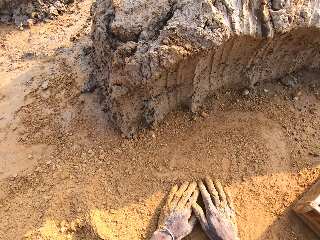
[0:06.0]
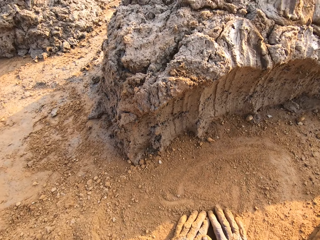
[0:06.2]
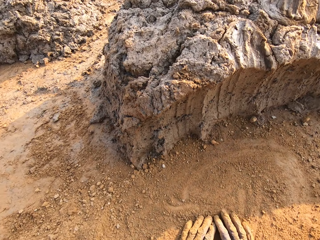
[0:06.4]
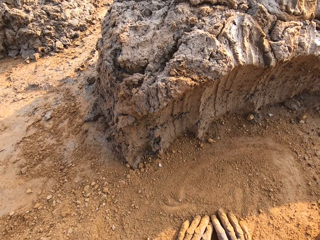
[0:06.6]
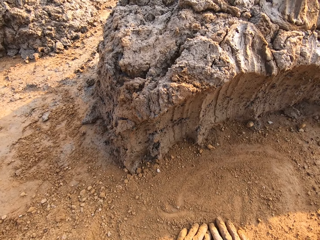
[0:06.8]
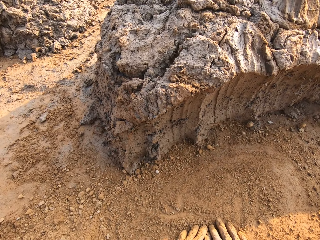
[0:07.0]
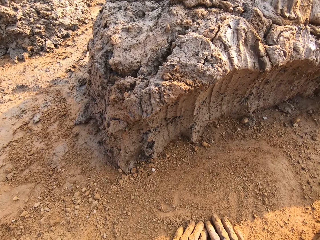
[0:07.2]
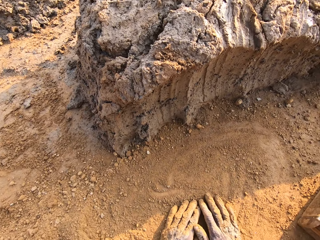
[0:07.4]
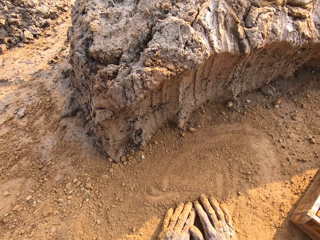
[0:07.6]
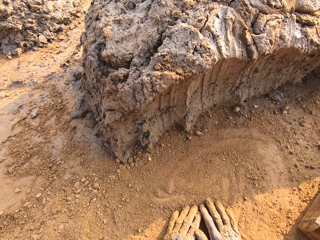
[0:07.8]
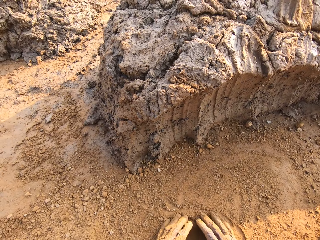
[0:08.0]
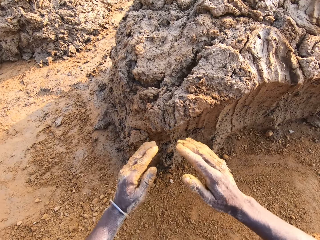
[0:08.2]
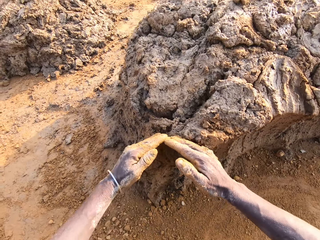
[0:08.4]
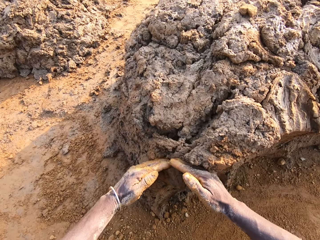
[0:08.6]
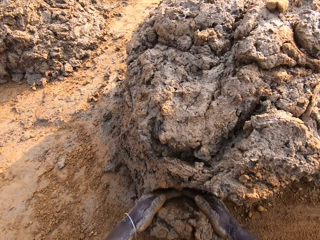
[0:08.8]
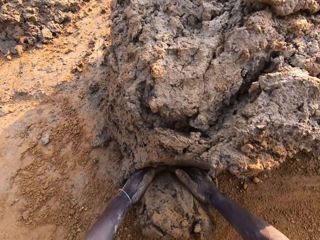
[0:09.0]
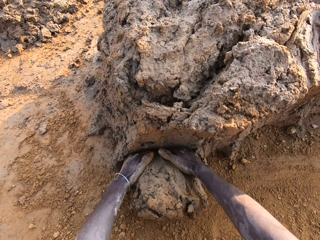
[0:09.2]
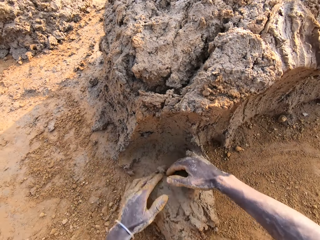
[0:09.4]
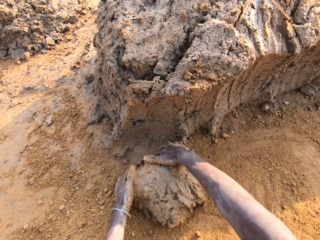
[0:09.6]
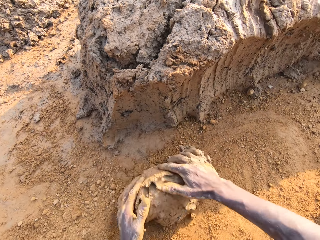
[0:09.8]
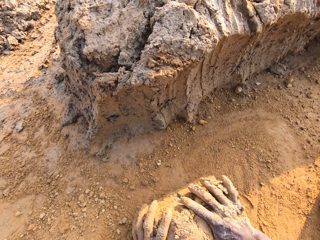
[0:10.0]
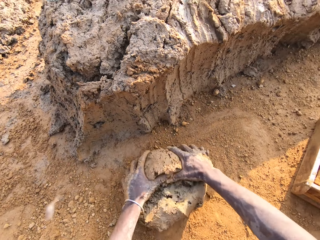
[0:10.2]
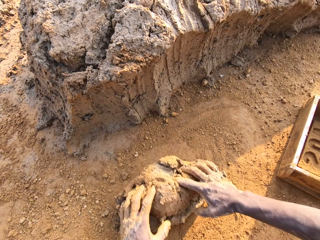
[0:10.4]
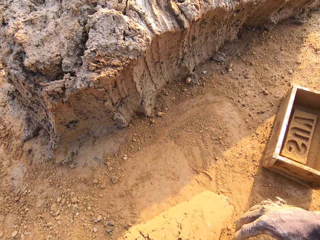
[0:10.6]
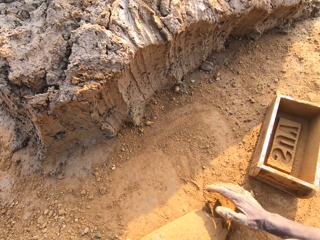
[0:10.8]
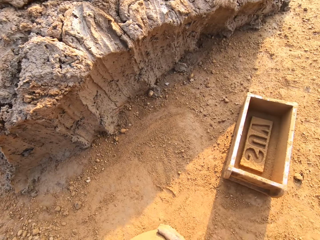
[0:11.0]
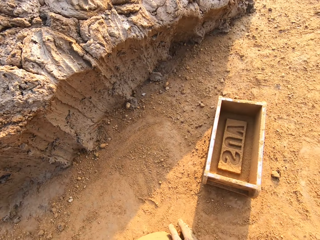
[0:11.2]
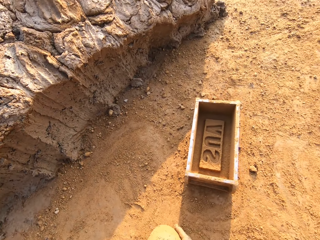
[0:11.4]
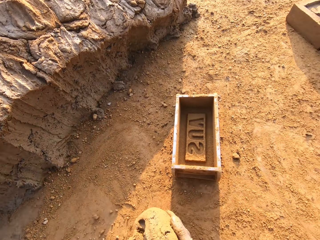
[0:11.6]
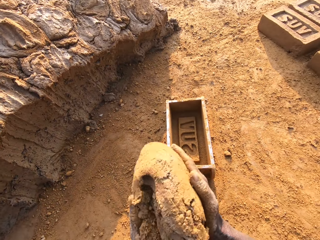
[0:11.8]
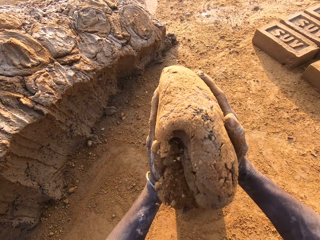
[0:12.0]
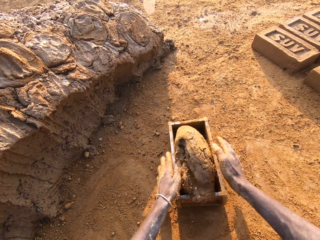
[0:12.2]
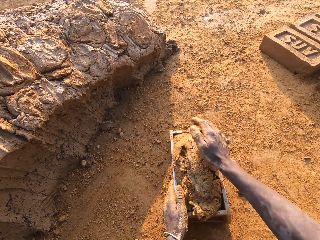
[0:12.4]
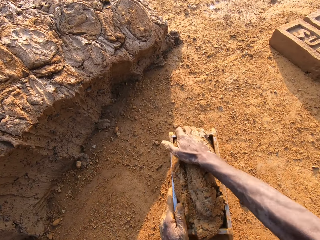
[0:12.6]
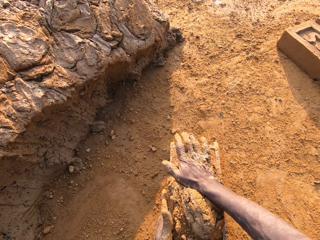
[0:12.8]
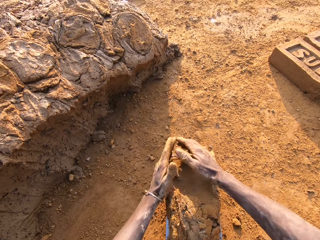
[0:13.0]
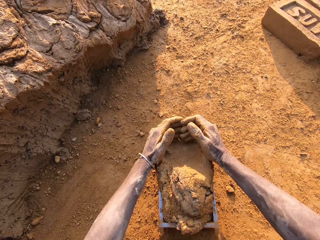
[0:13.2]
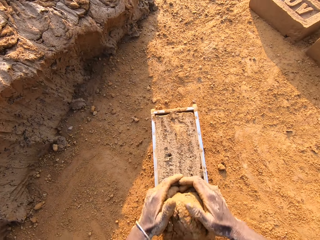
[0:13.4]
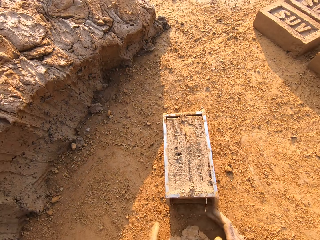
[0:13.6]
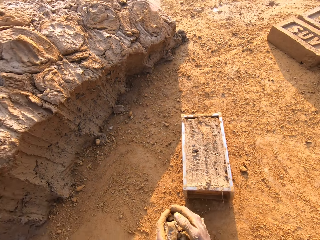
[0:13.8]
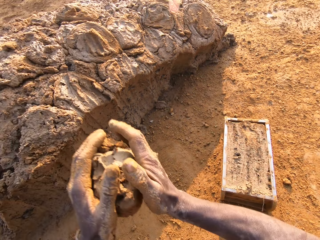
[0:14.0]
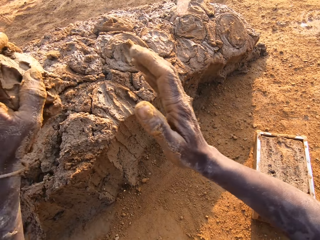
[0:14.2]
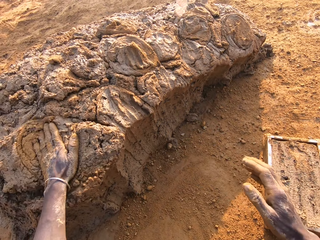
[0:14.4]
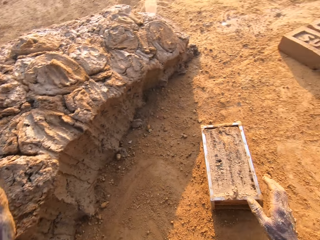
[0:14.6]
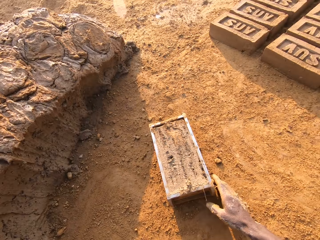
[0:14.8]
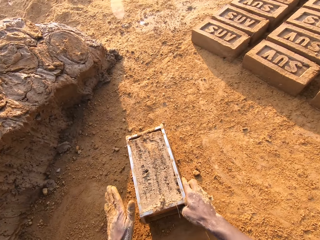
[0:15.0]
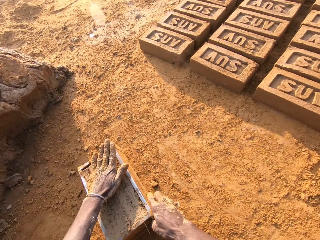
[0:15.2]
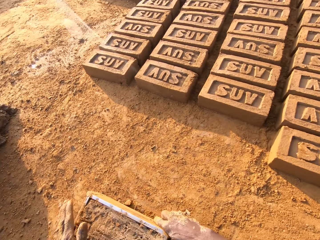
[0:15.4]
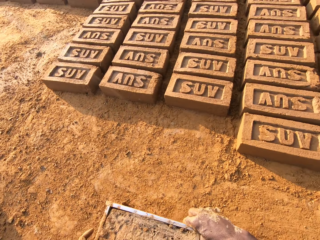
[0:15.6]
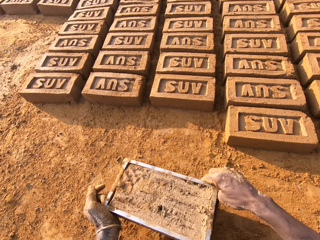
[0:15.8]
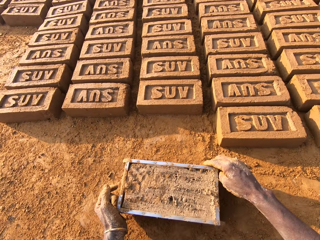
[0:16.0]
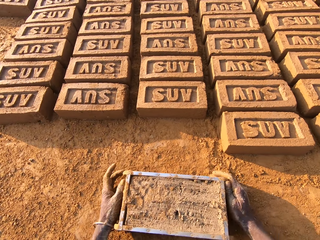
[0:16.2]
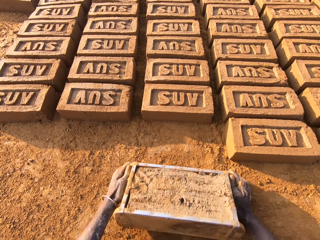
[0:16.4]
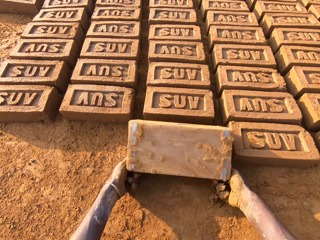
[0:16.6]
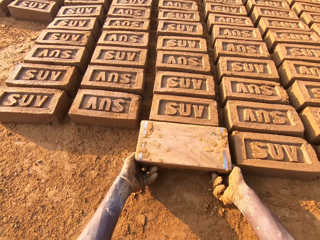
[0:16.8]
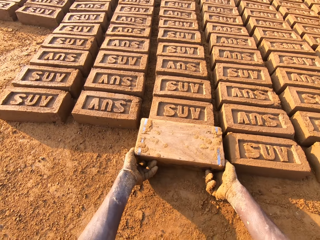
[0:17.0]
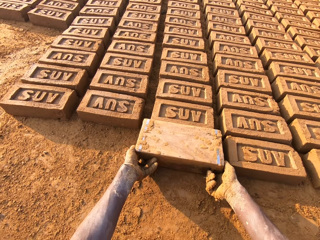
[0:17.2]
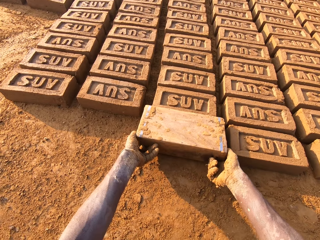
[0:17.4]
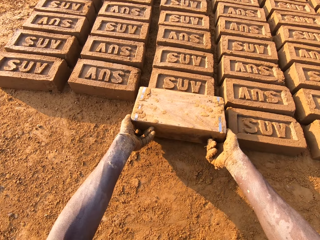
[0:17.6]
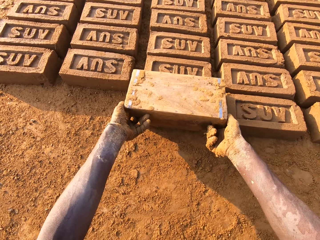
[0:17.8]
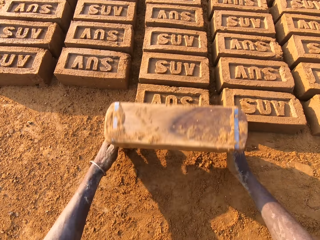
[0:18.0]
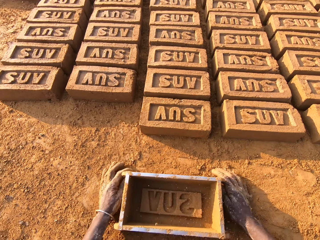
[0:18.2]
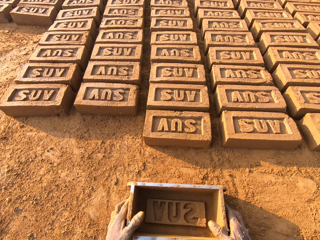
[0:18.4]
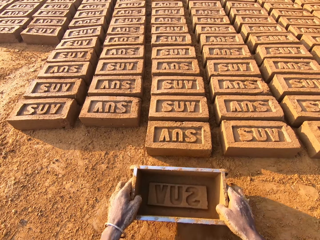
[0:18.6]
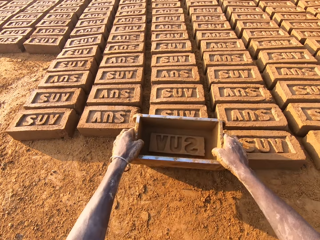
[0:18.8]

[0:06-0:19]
The camera wearer interacts with a man. They scoop some mud with both hands. They hand-mould bricks with a wooden brick mould and sand. They interact with the man. They roll the mud on the ground. They put the mud in a box. They cut off the extra mud. They put the mud down. They pick up the box. They put the shaped mud on the ground.

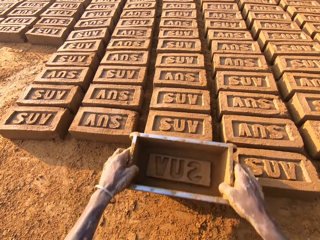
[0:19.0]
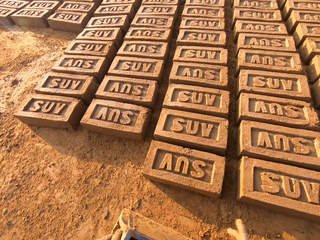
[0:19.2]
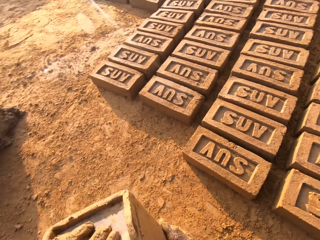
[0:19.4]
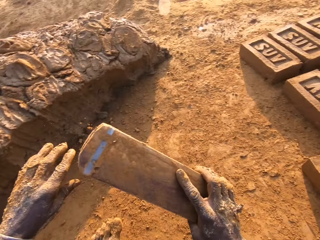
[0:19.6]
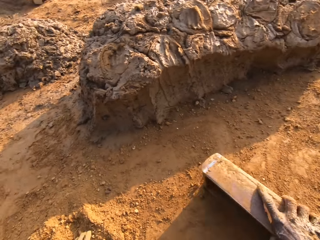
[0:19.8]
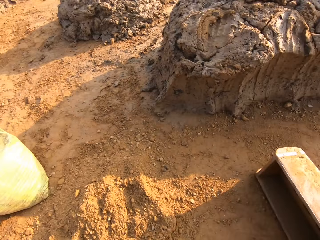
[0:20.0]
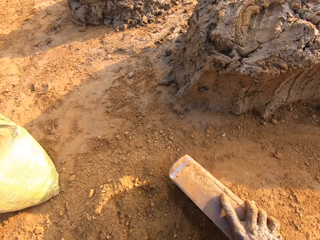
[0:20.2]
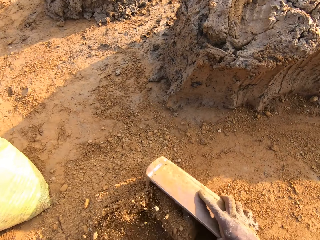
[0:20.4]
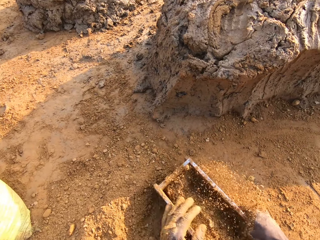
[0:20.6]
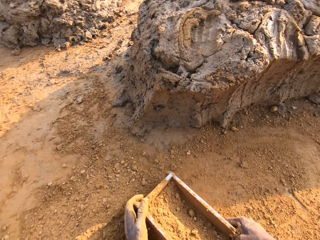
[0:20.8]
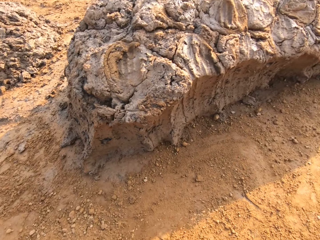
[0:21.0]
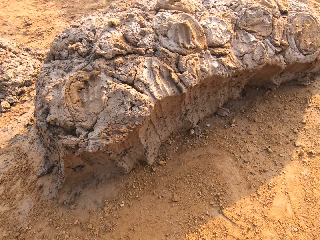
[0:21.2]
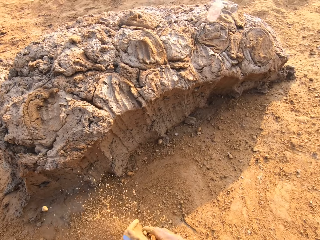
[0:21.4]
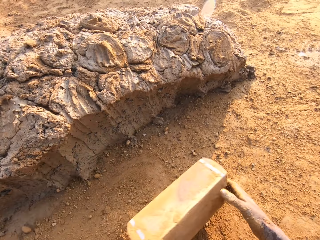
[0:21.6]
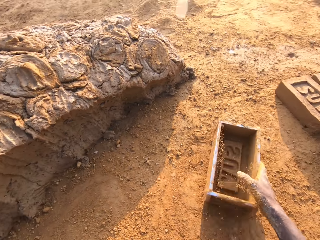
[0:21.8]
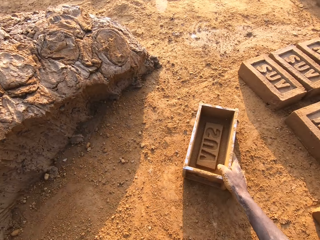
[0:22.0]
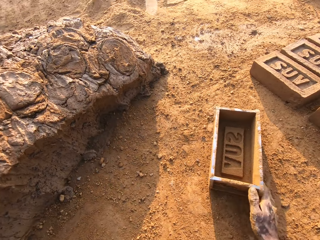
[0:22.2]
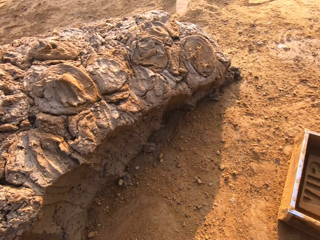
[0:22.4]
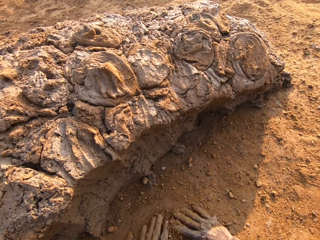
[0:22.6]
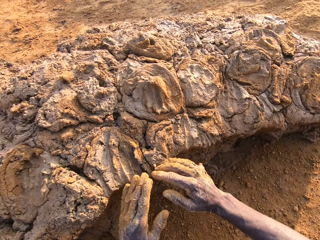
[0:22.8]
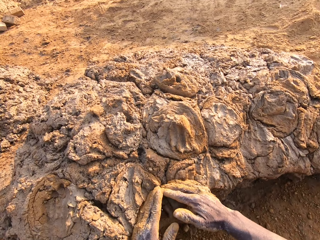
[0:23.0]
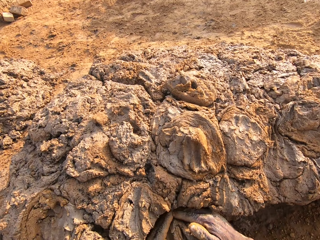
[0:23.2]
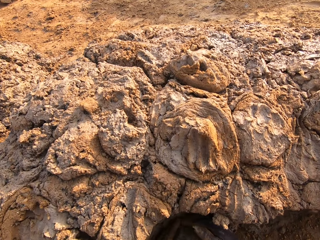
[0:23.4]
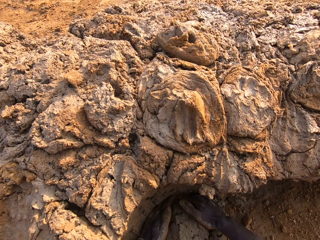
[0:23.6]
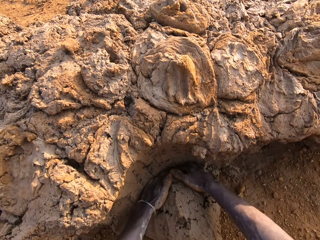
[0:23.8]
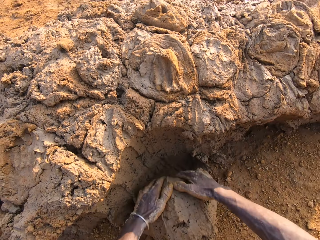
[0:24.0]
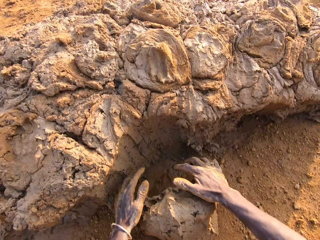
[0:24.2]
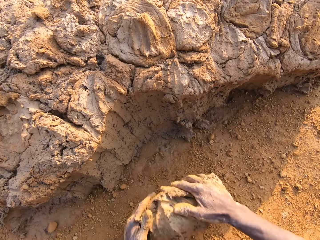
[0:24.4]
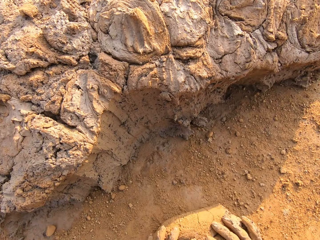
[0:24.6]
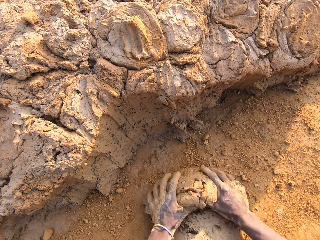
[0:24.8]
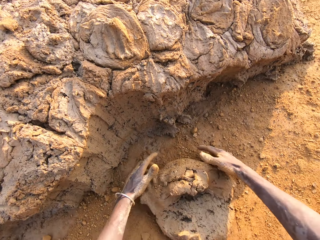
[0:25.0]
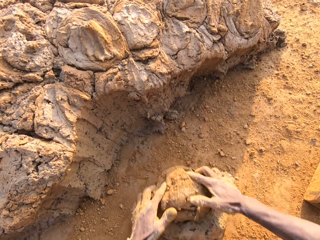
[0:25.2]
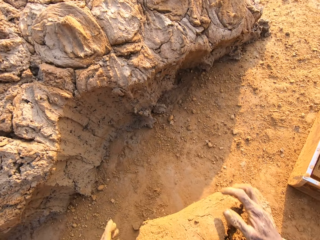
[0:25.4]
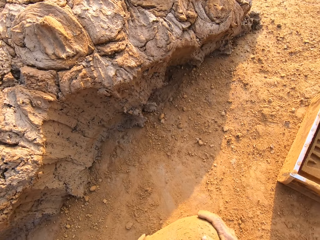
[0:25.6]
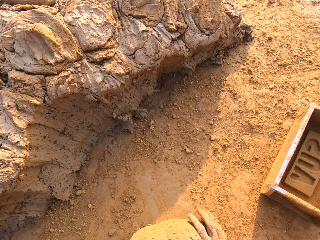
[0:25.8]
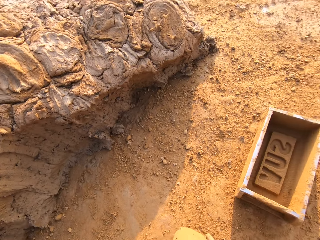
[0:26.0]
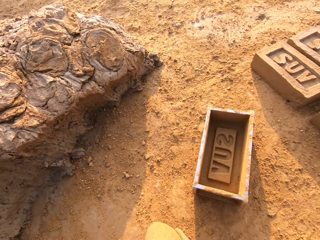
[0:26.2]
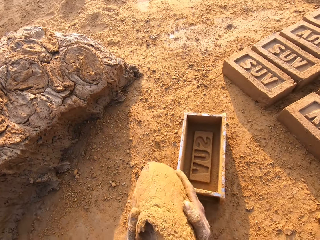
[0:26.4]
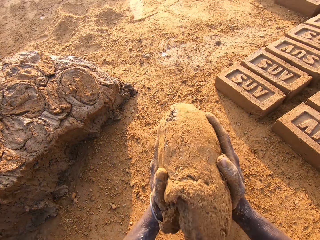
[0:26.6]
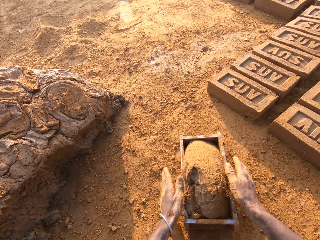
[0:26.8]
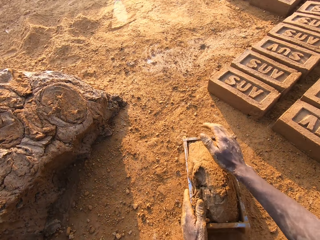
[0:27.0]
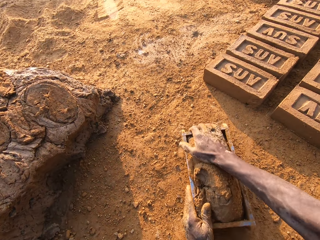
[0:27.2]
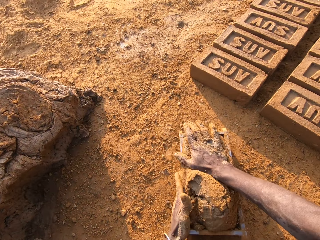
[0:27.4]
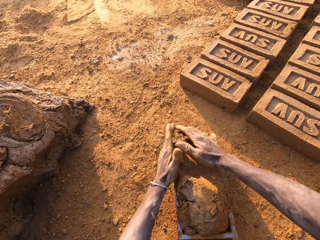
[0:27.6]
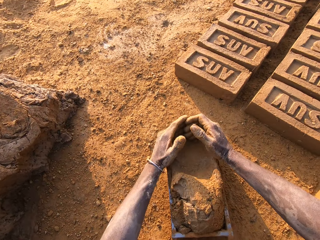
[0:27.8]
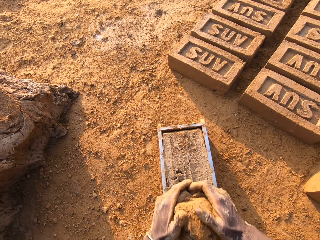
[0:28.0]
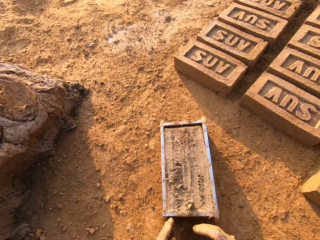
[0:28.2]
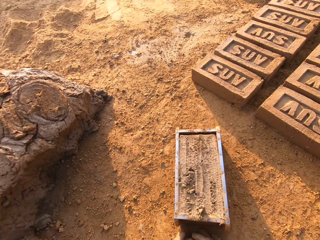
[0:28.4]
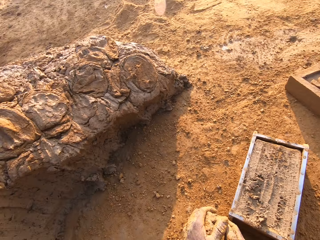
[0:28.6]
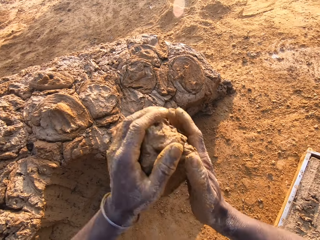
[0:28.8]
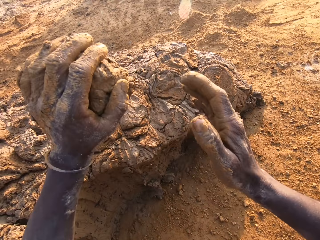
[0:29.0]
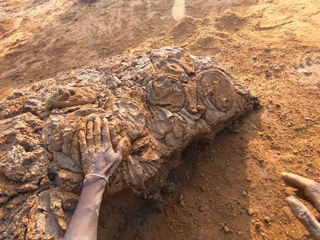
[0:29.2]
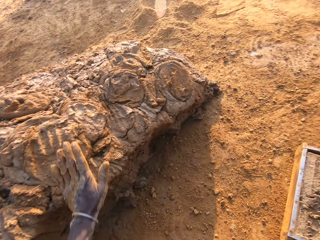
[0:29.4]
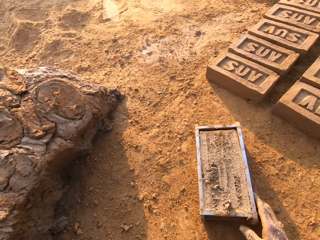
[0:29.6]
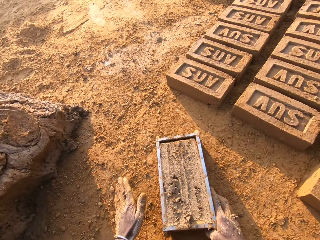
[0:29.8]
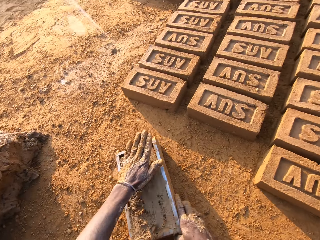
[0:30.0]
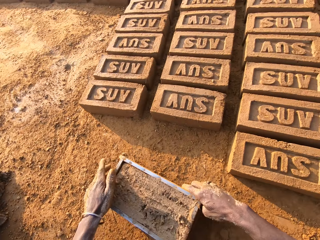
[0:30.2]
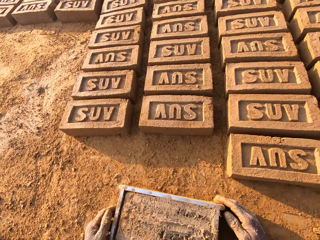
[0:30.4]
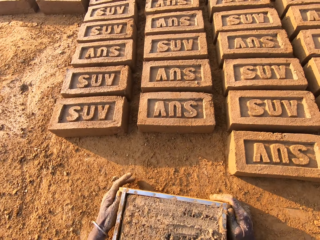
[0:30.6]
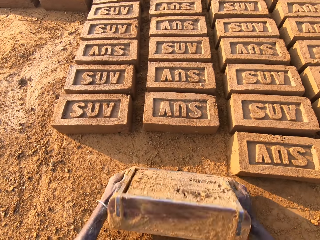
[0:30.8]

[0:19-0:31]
The camera wearer puts the box down. They scoop some sand with the box. They pour the sand. They put the box down. They scoop some mud. They roll the mud on the ground. They put the mud in the box. They cut off the extra mud. They put the extra mud down. A man interacts with the camera wearer. The camera wearer picks up the box.
